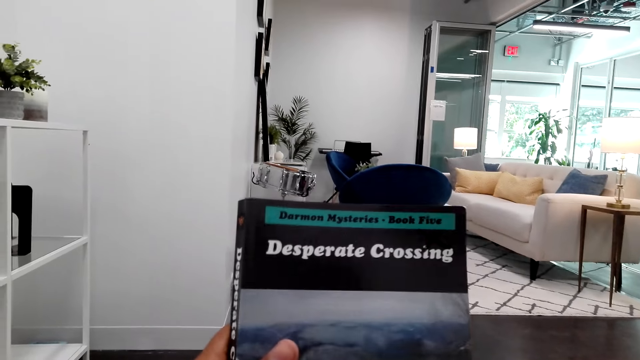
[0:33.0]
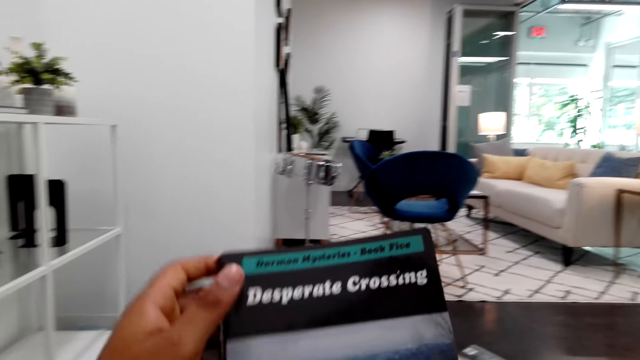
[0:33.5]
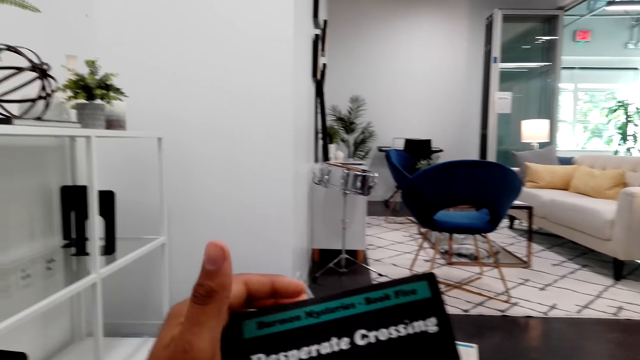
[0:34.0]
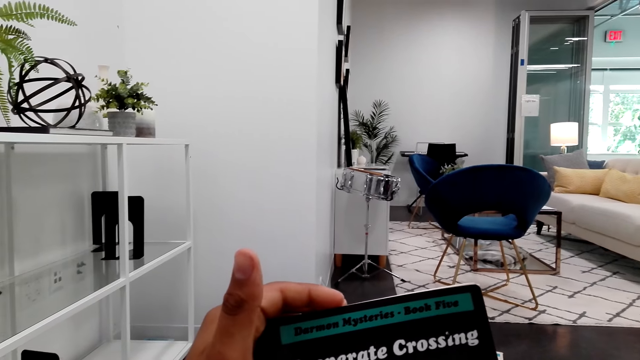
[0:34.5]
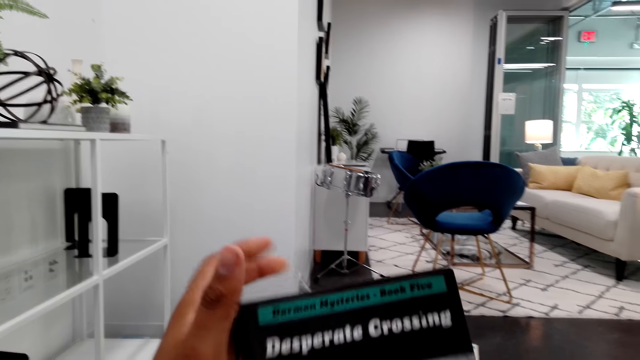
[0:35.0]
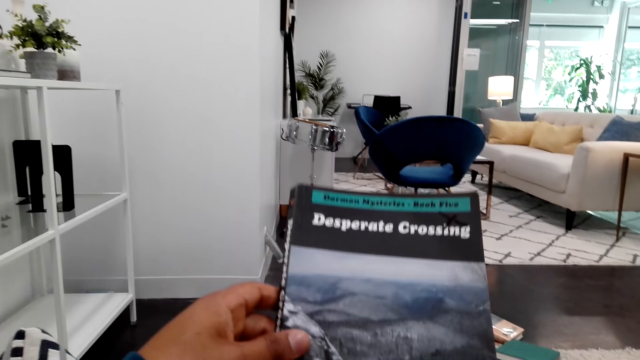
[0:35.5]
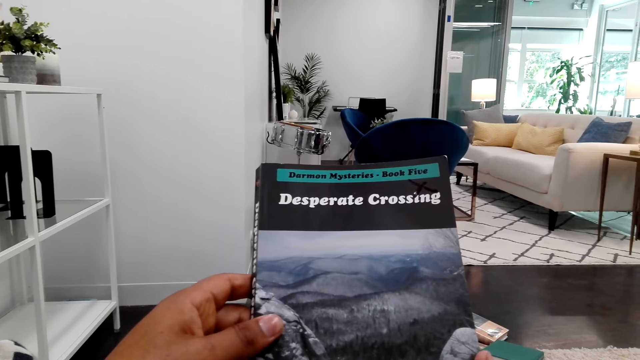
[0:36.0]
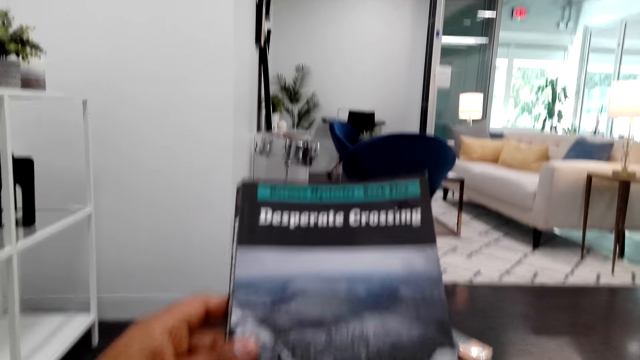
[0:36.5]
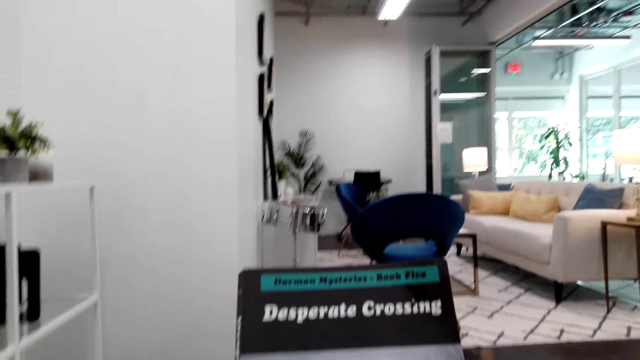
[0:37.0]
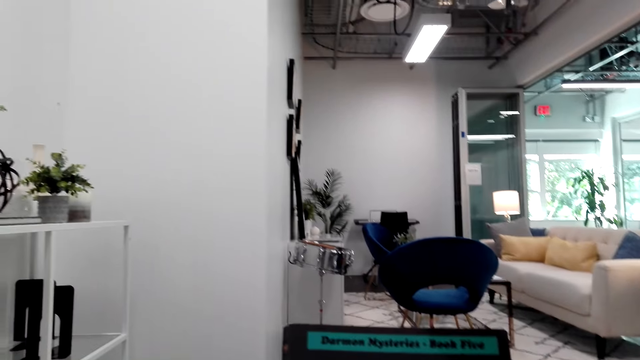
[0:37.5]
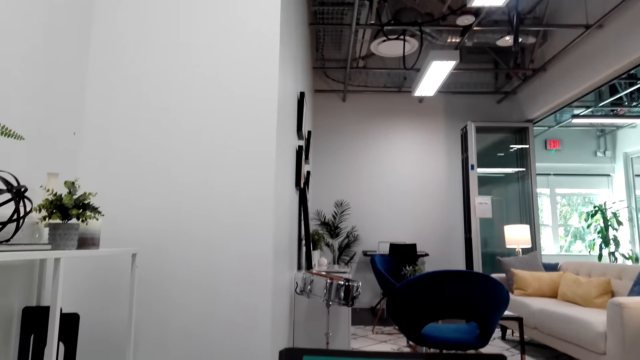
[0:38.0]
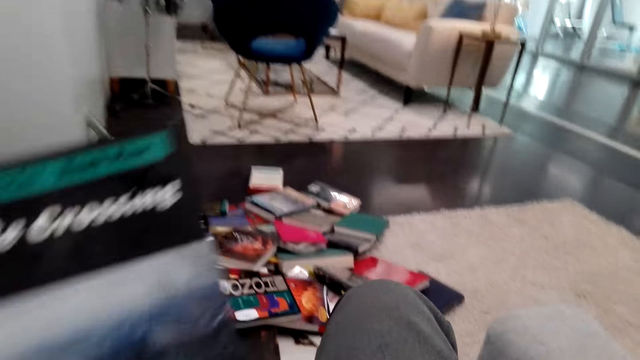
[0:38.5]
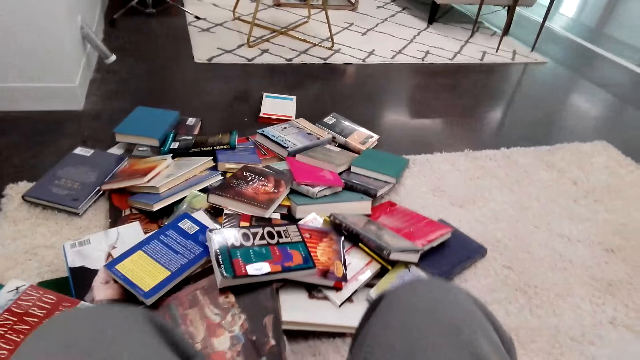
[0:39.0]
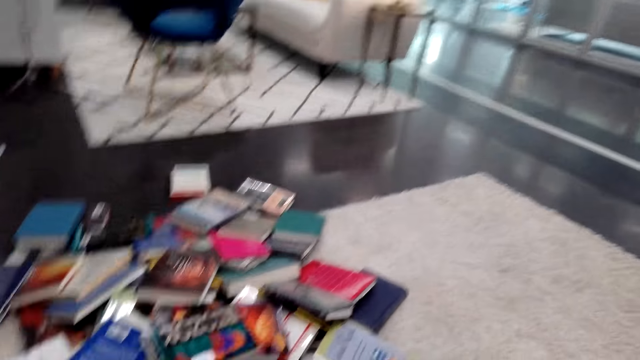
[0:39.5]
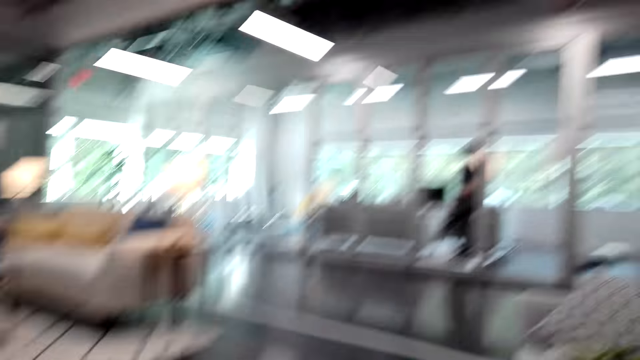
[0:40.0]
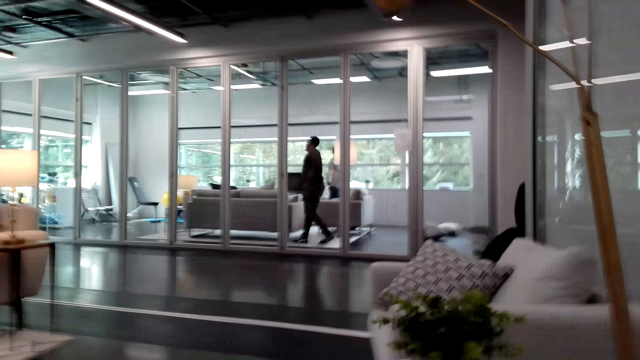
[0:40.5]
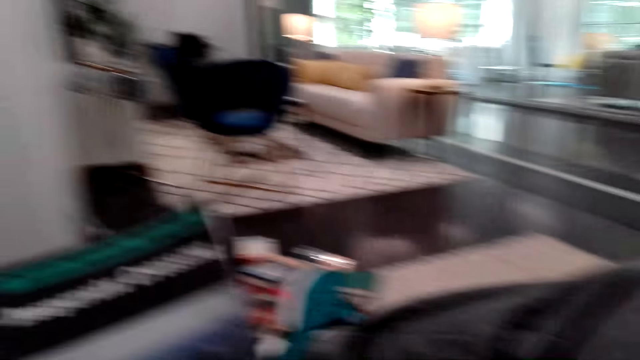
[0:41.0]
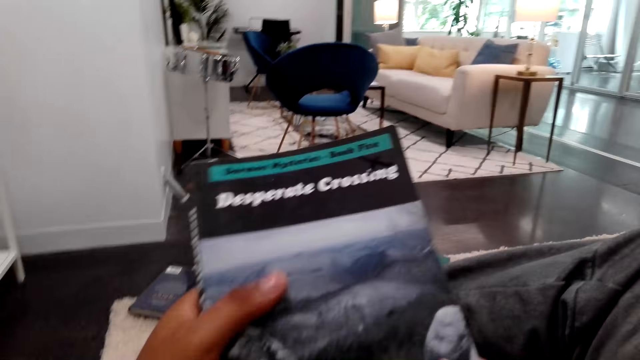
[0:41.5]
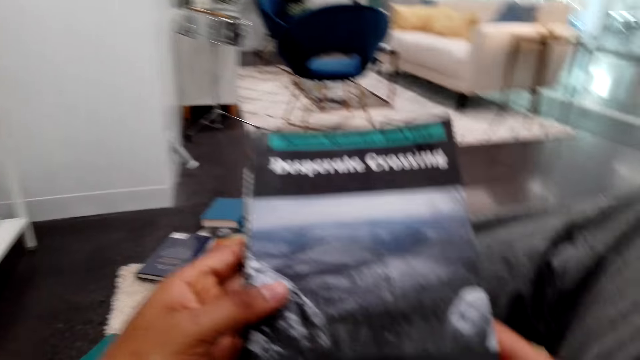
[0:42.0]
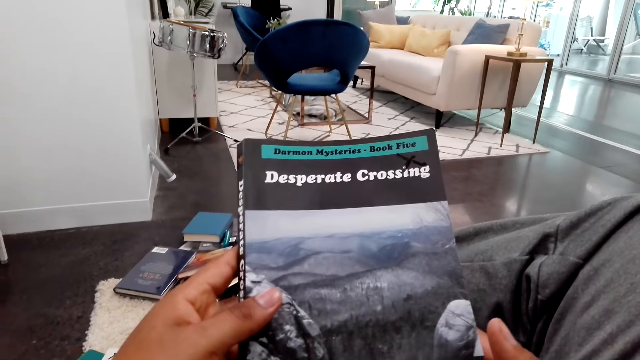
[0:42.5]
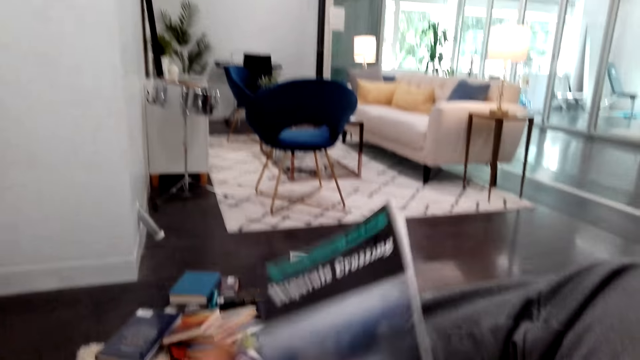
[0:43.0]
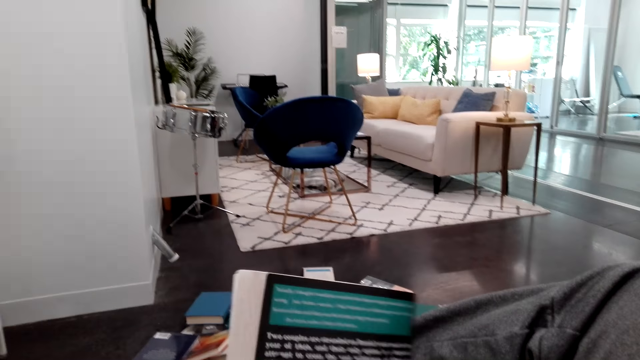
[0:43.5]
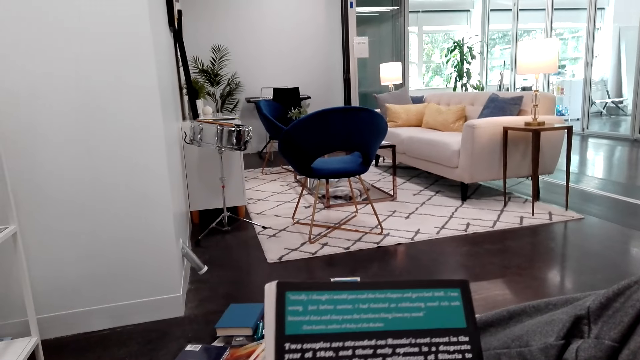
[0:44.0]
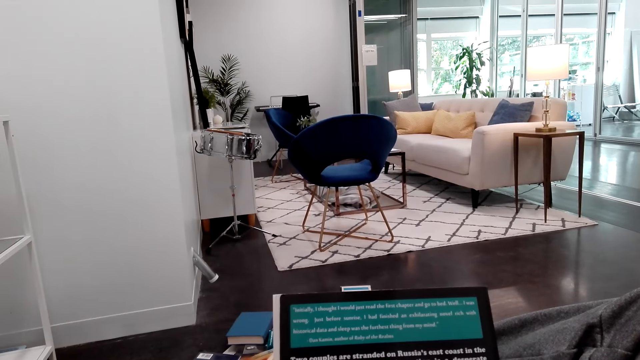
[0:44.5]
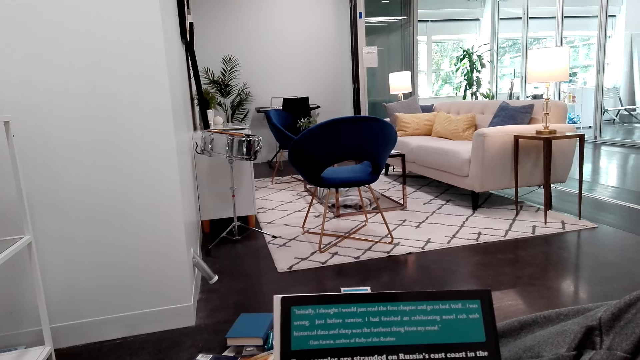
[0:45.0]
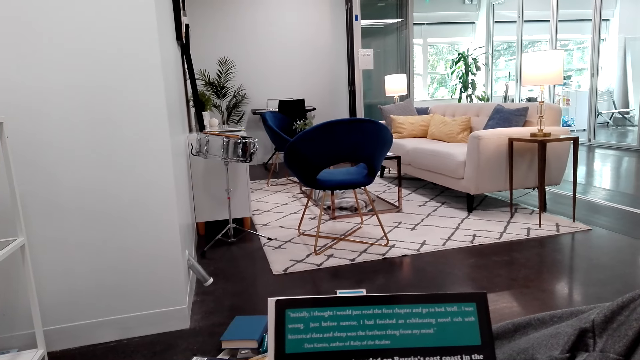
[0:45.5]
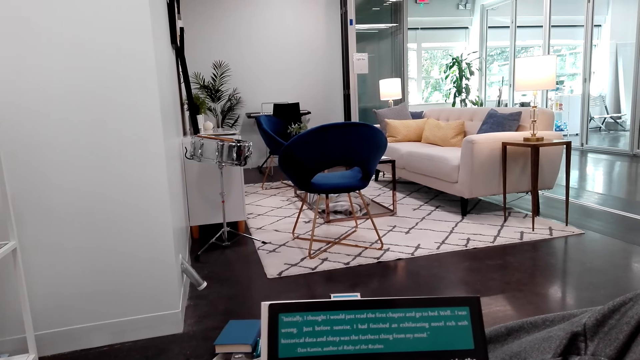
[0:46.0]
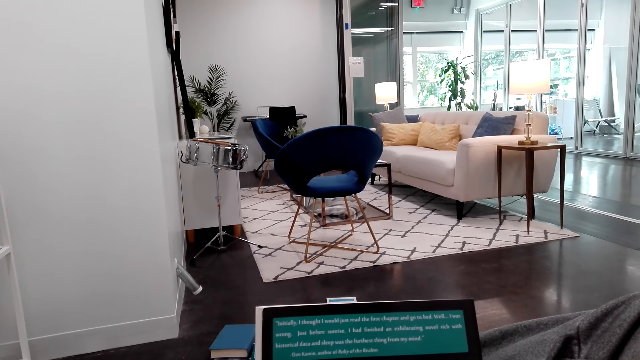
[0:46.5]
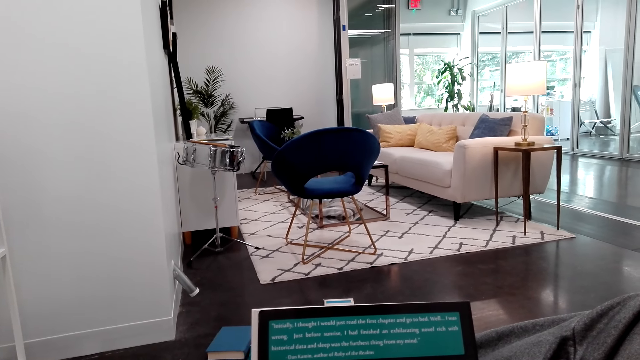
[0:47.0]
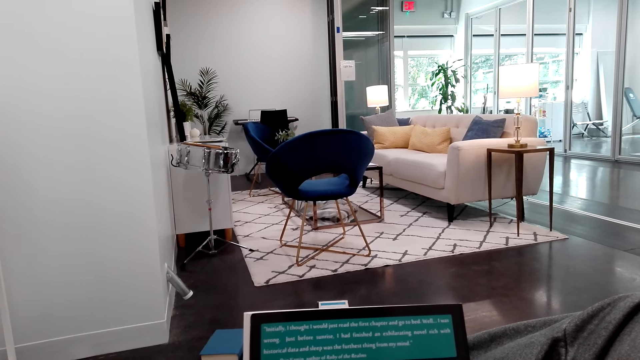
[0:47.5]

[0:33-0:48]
The camera wearer touches the book. They read the book's front cover. They look around and hold the book. They look down and move the book aside. A man walks around. The camera wearer holds the book, puts the right leg on top of the left leg. They turn the book around. They read the back cover.

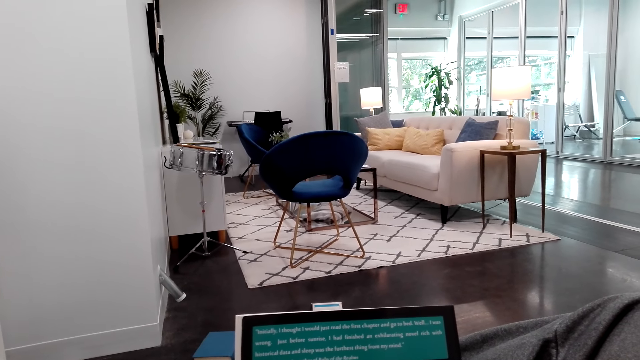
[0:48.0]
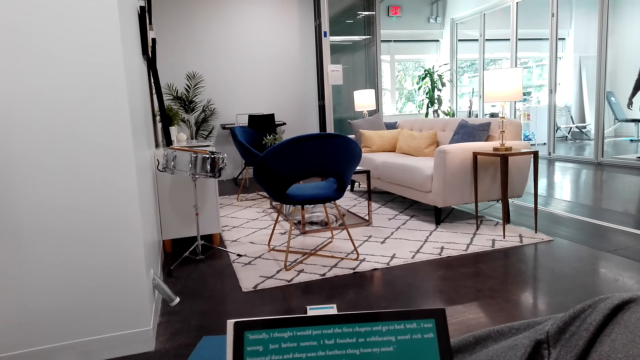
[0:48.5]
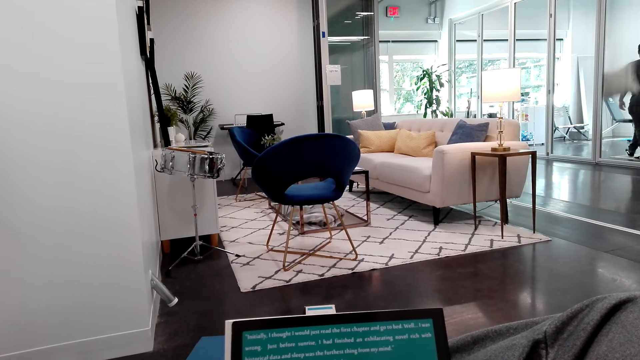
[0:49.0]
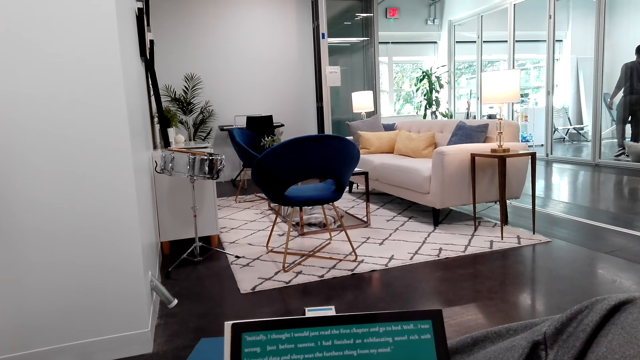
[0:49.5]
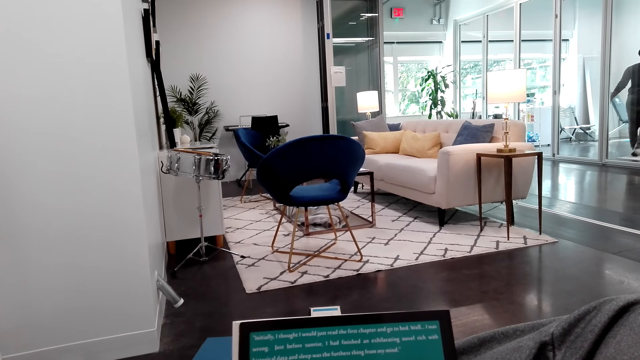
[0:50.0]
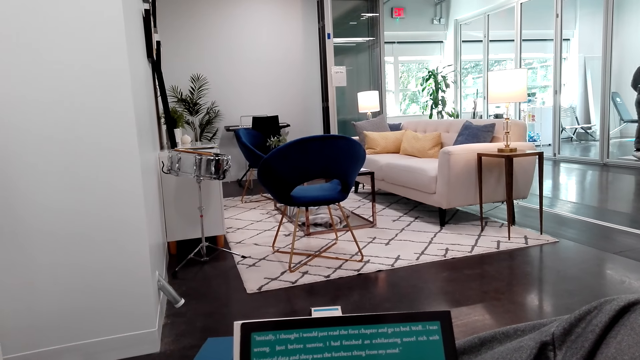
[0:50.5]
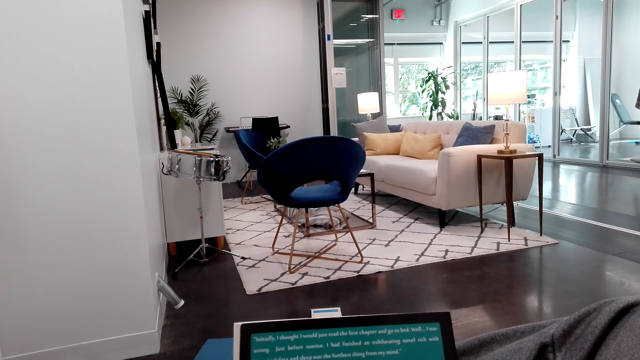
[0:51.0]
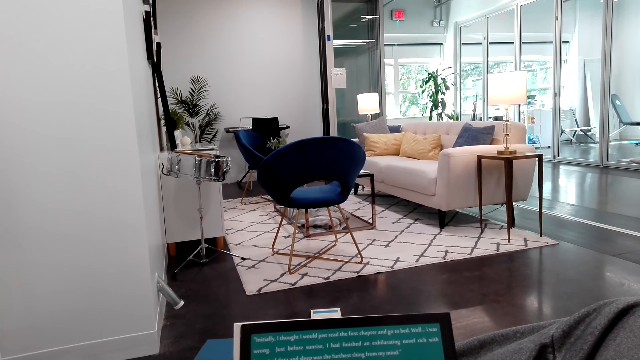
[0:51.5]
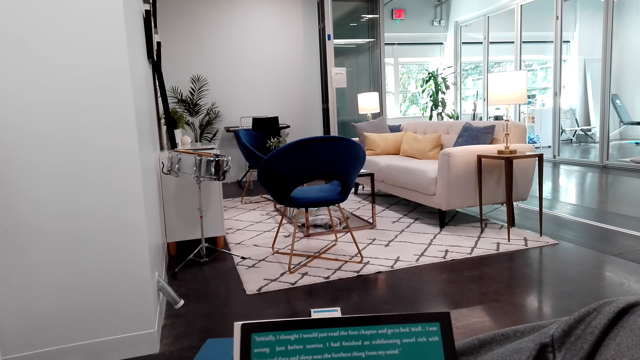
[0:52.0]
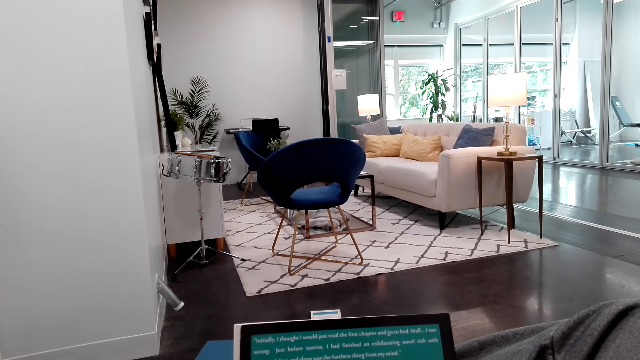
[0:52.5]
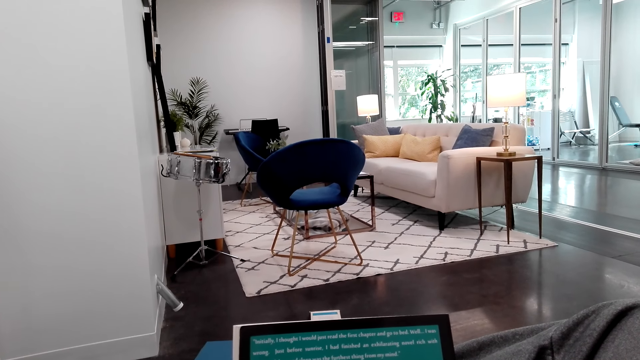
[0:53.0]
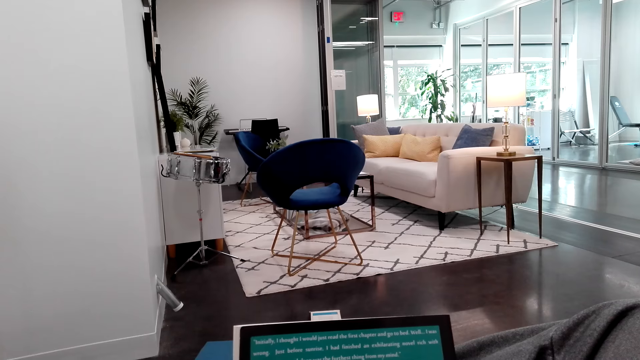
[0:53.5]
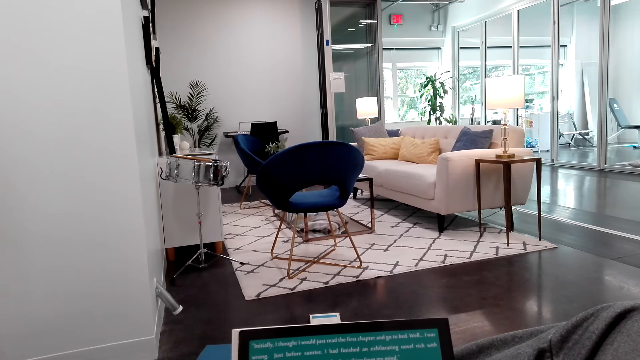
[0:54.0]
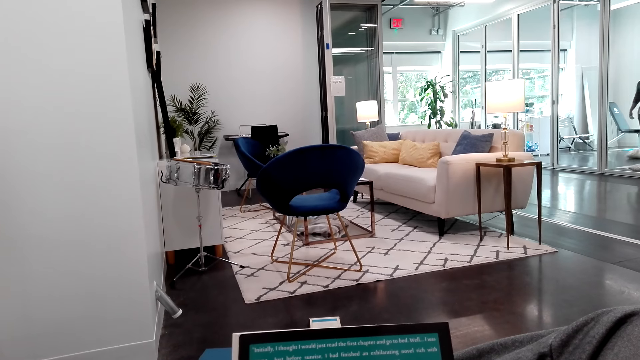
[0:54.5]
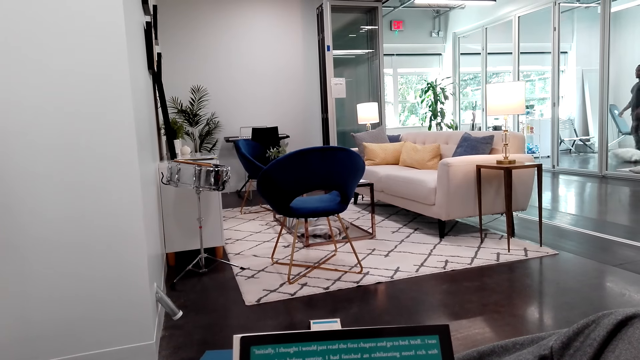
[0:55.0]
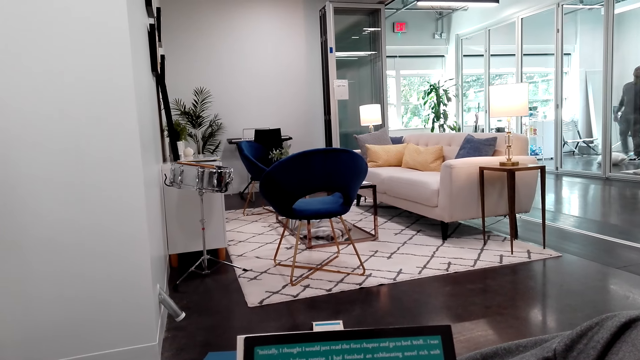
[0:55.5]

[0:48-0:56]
The man throws a pillow down. The man walks away.
